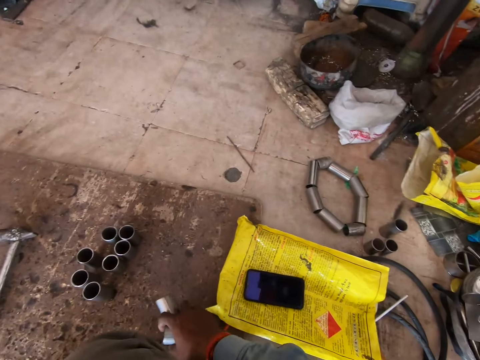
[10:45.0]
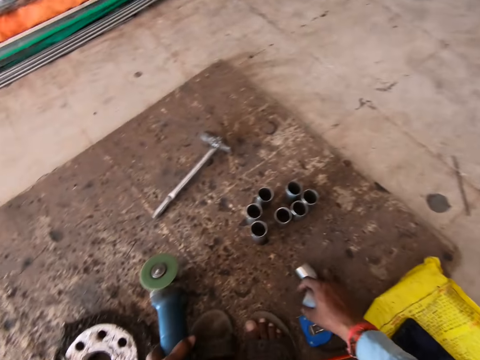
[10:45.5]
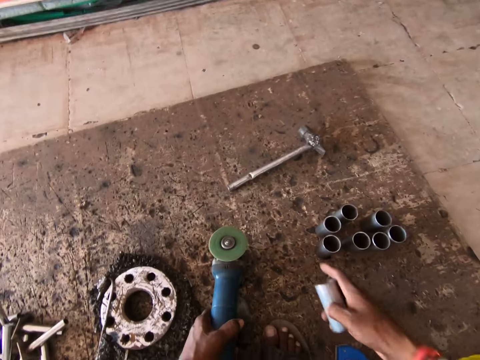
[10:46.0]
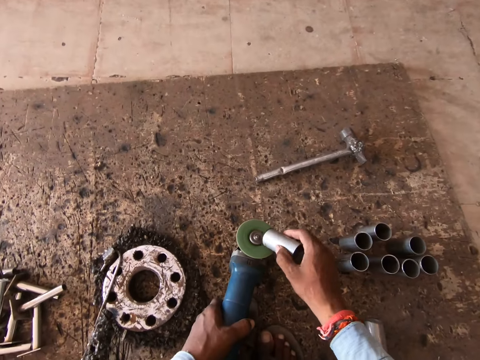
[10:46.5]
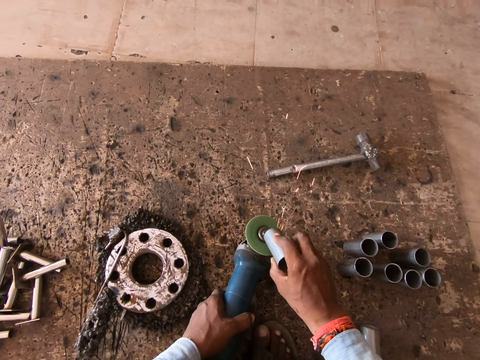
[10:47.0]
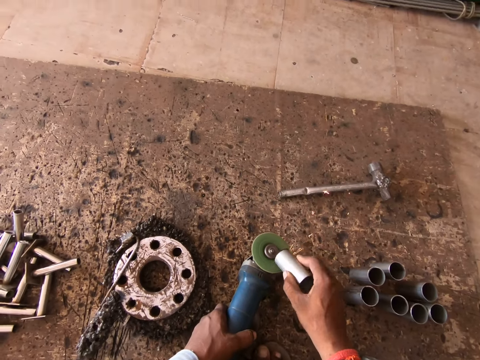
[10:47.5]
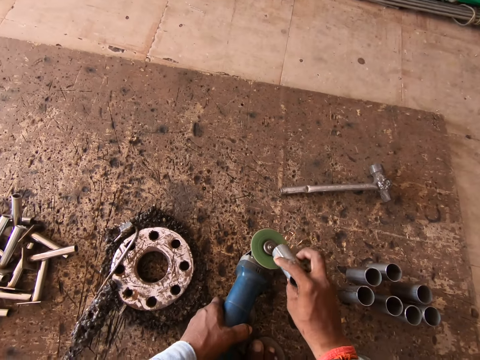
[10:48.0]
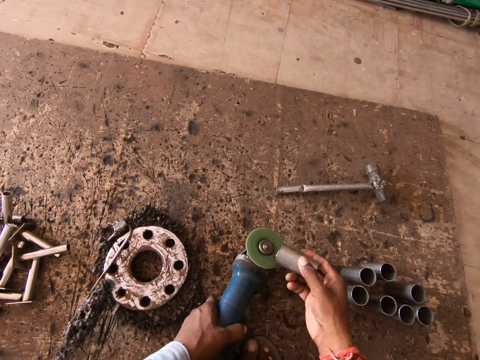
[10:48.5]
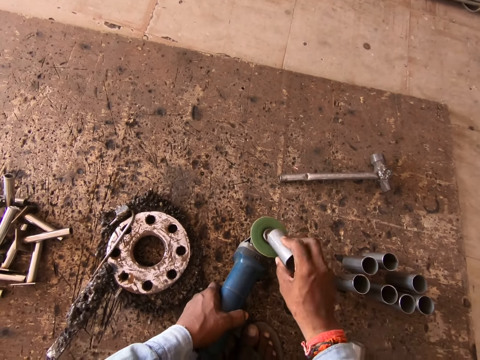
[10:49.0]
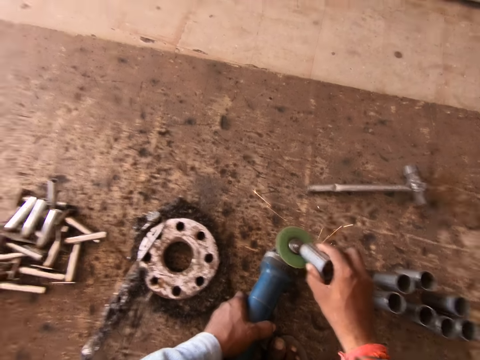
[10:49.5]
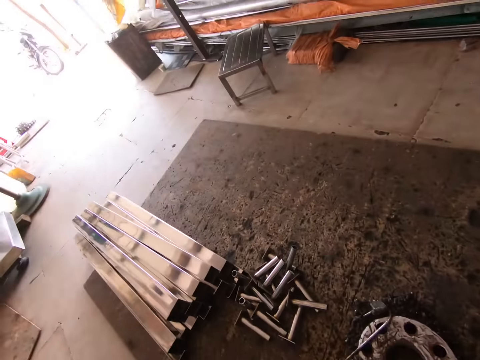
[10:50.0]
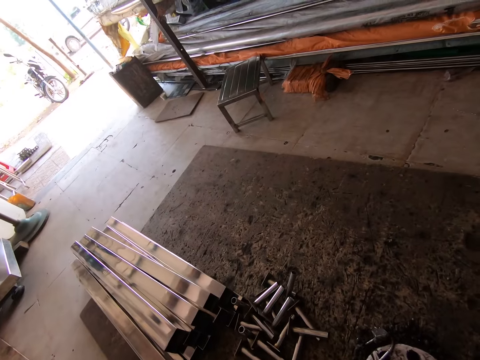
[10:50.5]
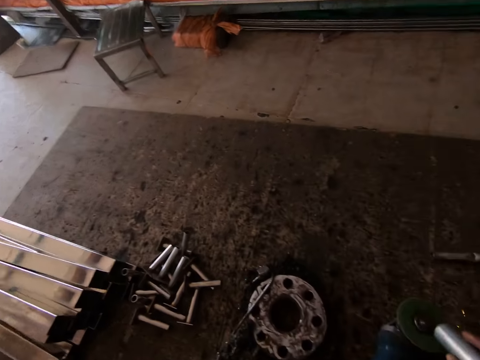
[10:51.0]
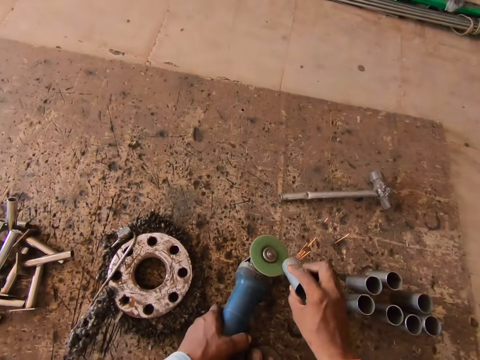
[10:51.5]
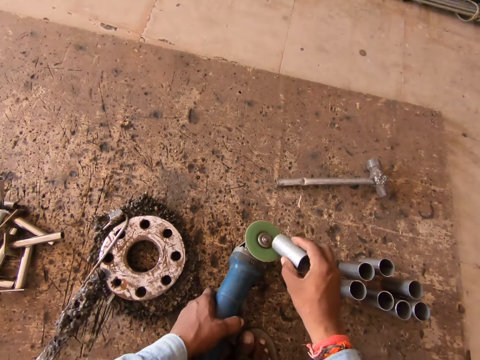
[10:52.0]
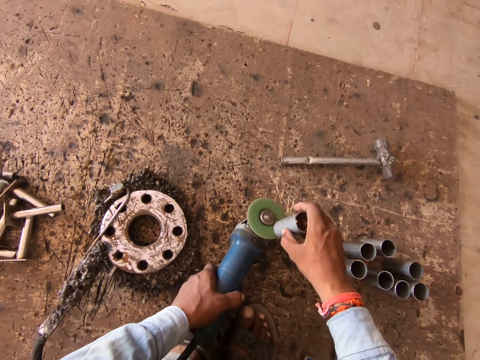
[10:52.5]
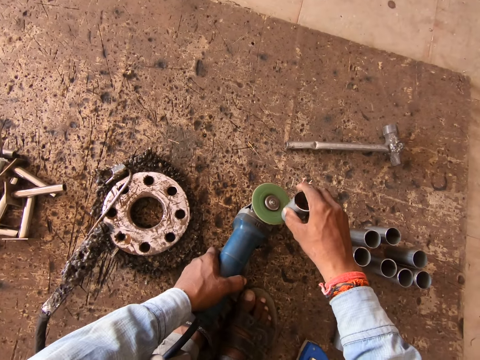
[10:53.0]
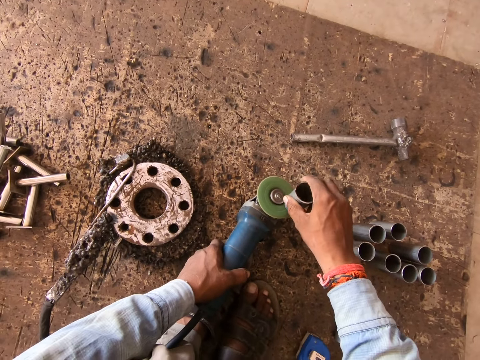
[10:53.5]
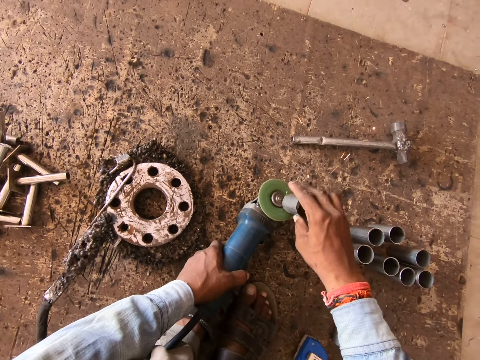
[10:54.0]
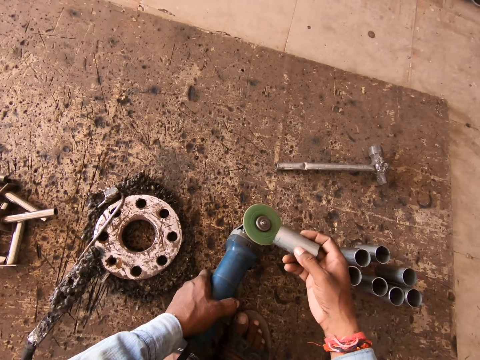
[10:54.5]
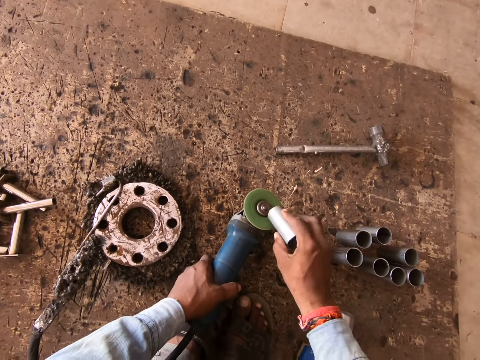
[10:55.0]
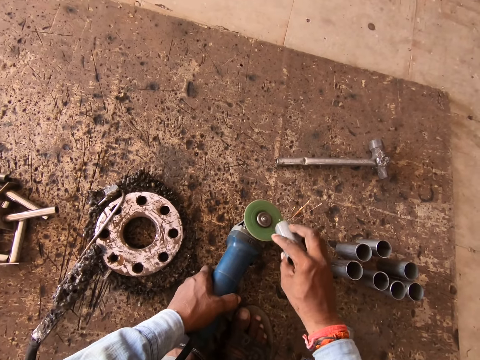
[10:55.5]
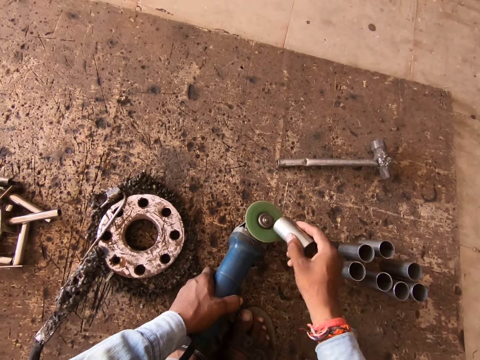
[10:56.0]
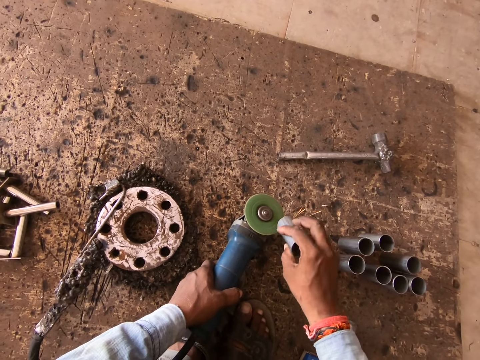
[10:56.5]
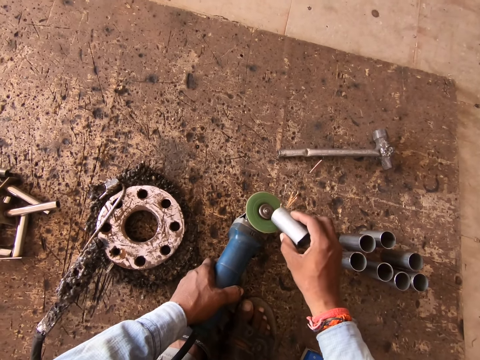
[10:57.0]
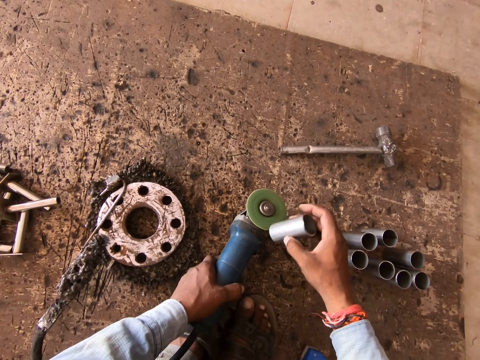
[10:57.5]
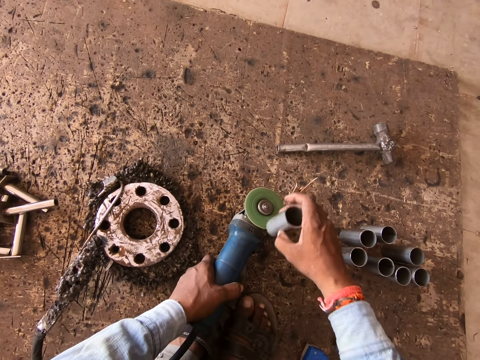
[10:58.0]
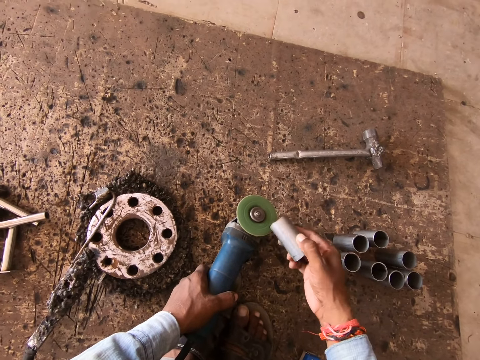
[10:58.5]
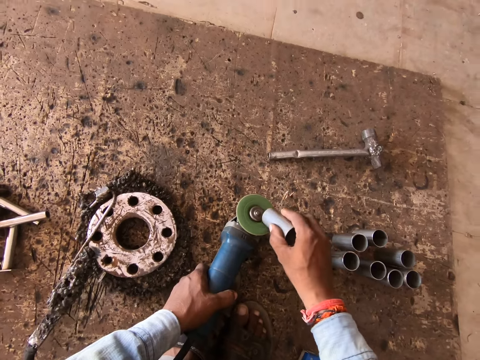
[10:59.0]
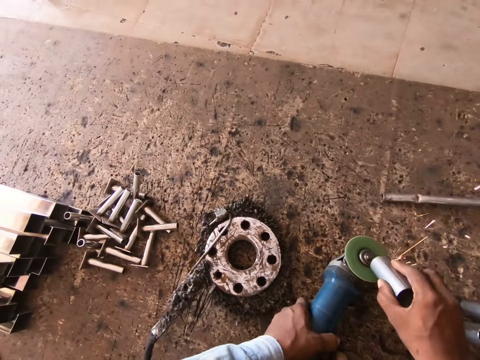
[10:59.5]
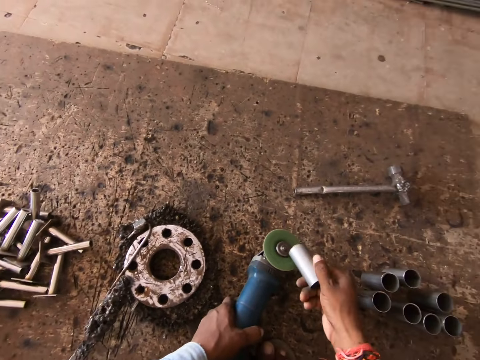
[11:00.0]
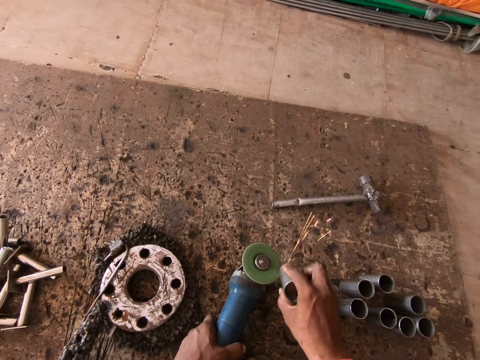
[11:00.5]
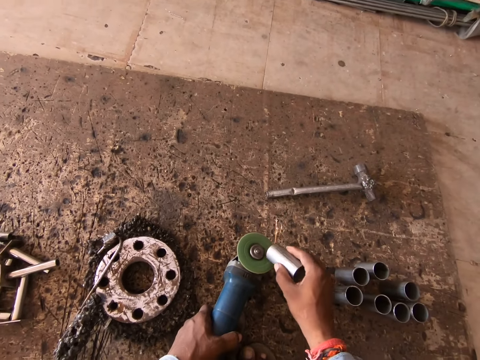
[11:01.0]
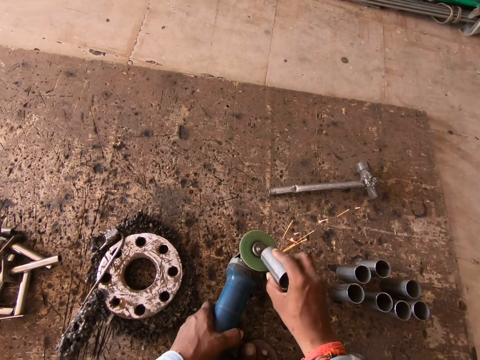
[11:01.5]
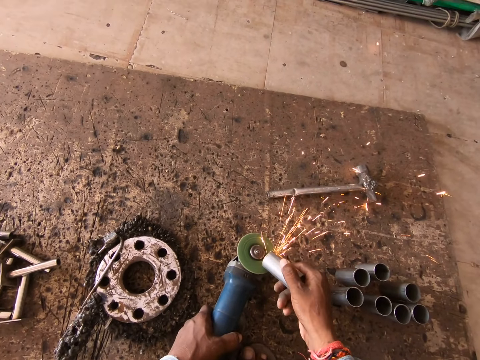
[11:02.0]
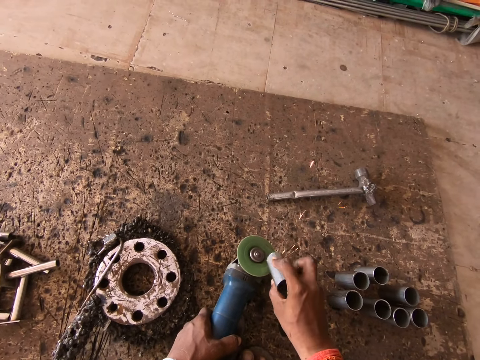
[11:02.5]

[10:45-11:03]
The camera wearer places the metal cylinder or rod down. He smoothens the metal rod in his right hand with the metal sander or grinder in his left hand. He turns to look outside. He smoothens the metal cylinder with the metal grinder. He adjusts the metal cylinder. He smoothens the metal cylinder with the metal grinder.

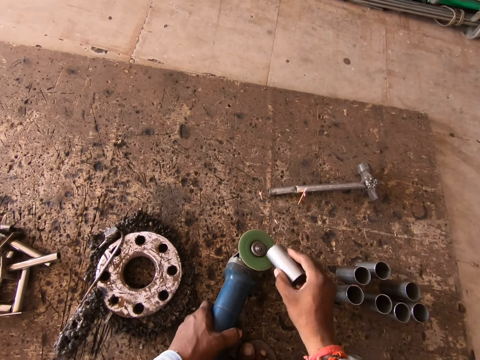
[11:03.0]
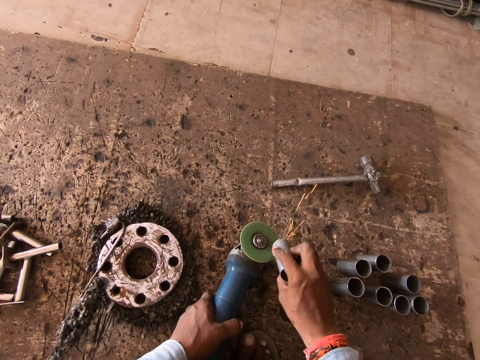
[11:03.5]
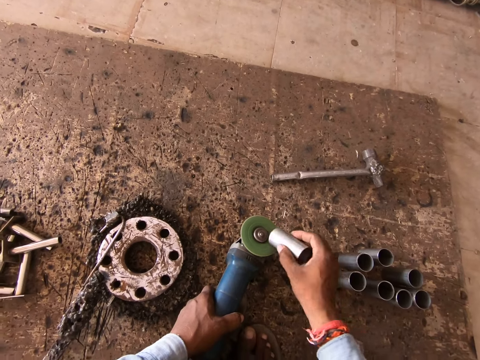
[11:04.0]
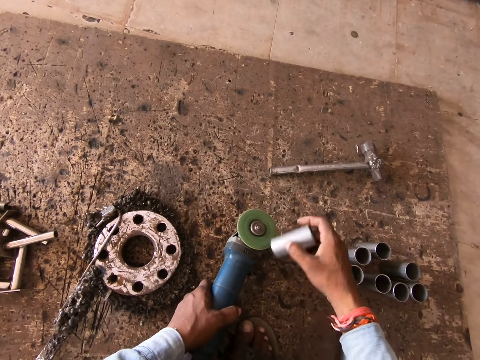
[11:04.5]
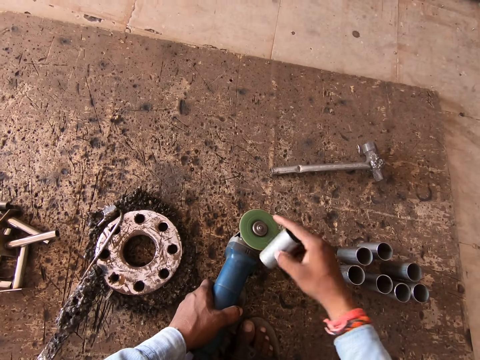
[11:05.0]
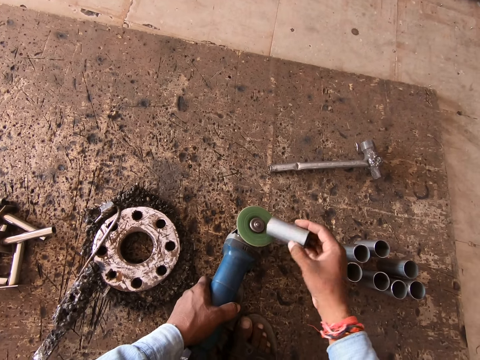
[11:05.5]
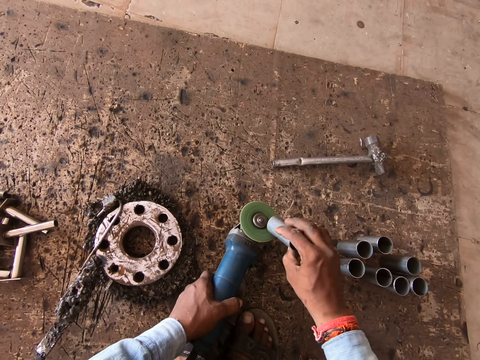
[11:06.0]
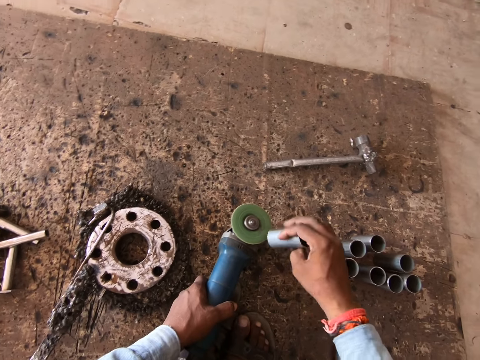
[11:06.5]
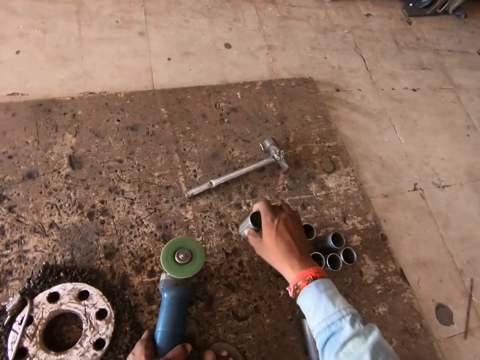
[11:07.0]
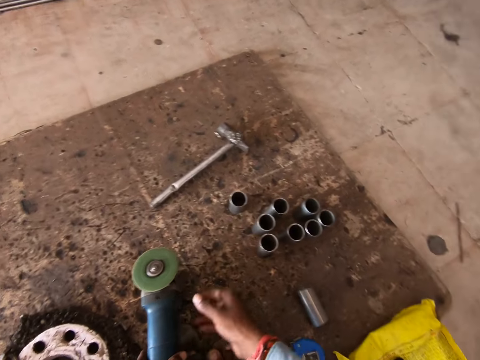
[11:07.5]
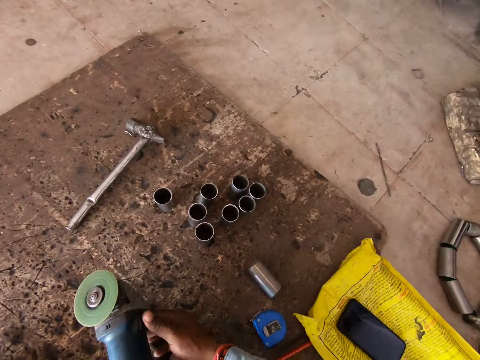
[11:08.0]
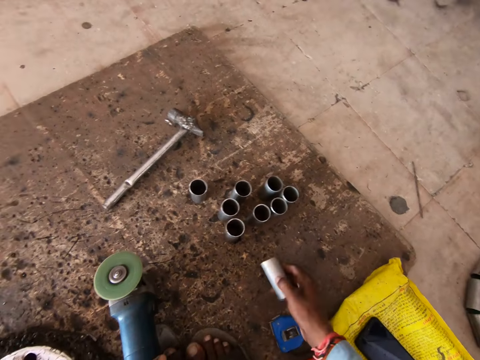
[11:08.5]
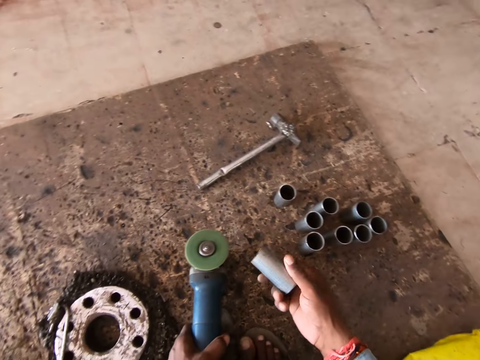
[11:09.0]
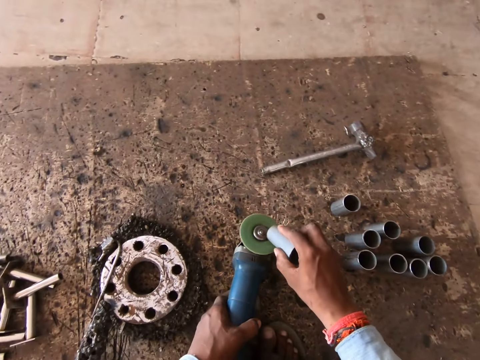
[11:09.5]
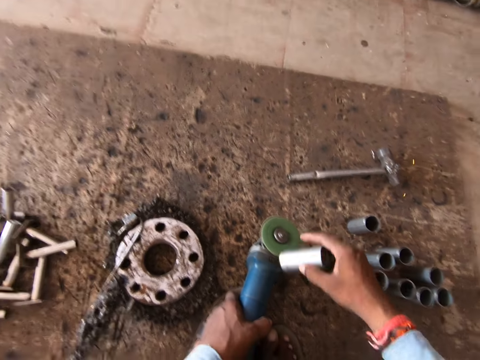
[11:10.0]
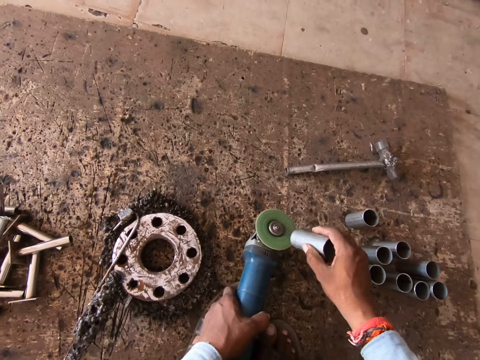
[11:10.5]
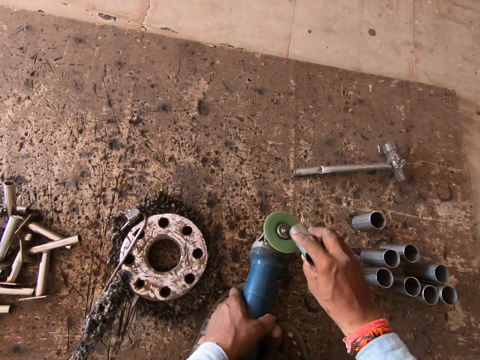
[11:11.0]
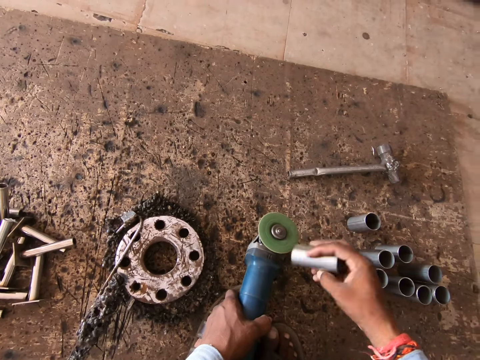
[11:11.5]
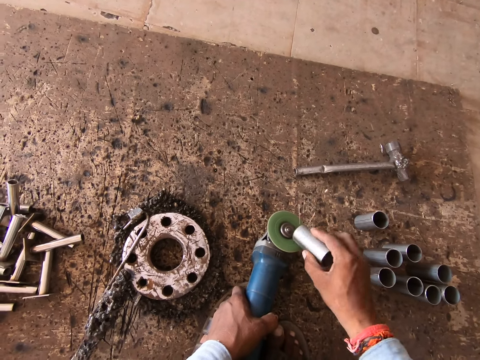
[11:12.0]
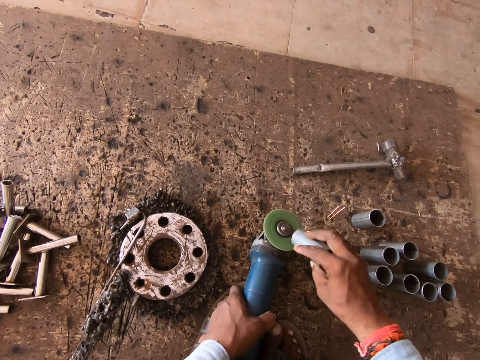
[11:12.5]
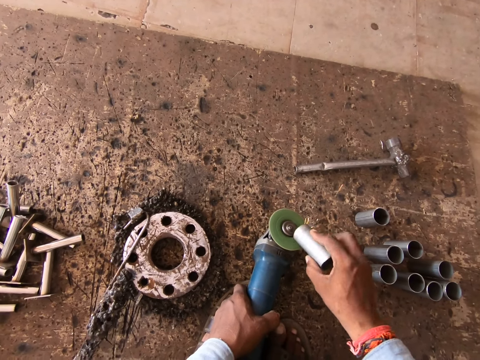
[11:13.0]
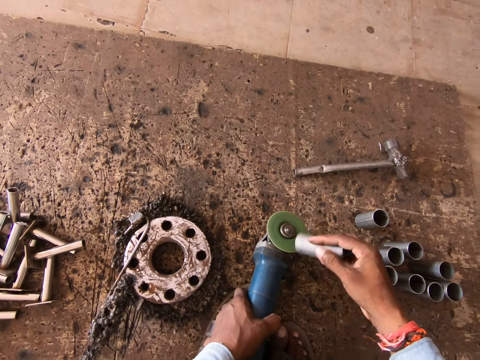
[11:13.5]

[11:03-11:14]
The camera wearer drops the metal rod in his right hand on the floor. He picks the metal rod from the floor with his right hand. He adjusts a metal grinder or sander. He smoothens the metal rod in his right hand with the metal sander in his left hand.
